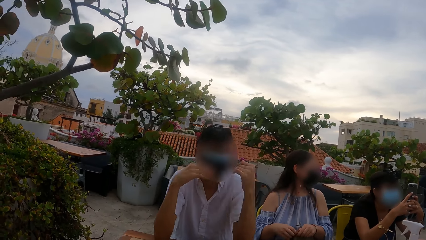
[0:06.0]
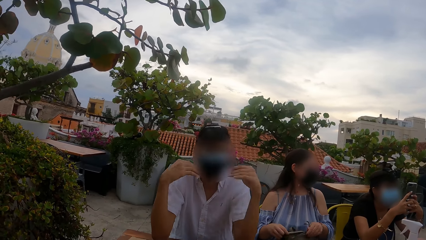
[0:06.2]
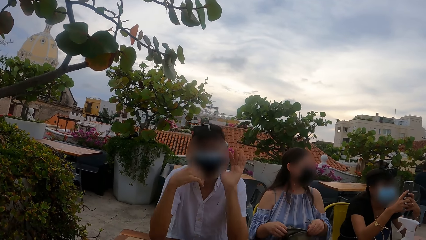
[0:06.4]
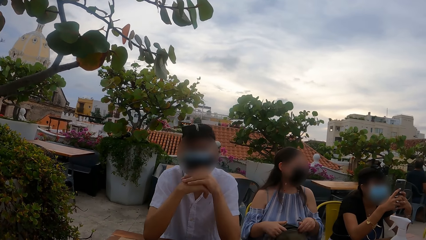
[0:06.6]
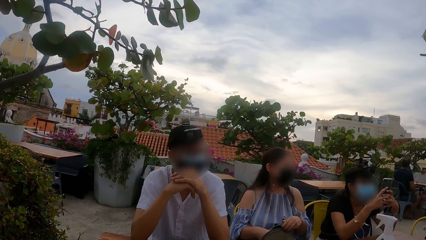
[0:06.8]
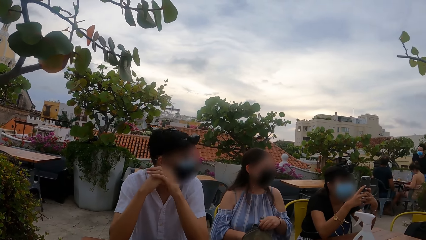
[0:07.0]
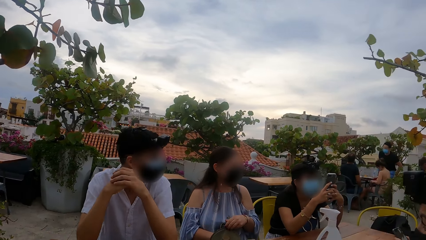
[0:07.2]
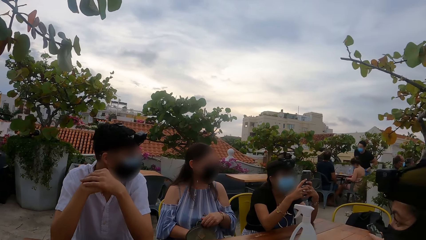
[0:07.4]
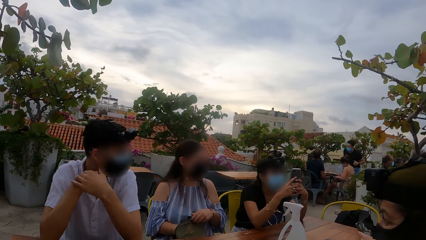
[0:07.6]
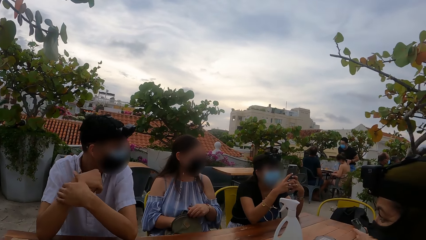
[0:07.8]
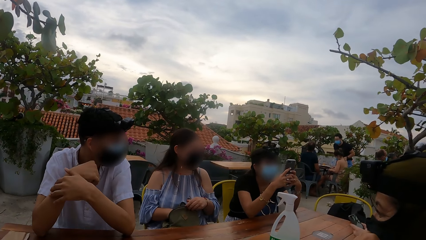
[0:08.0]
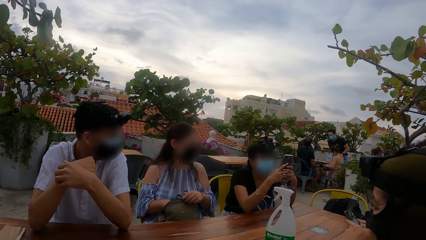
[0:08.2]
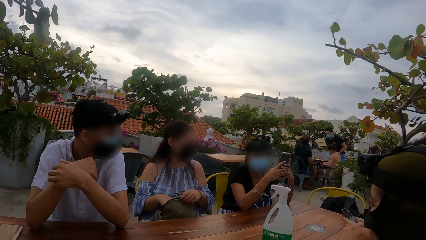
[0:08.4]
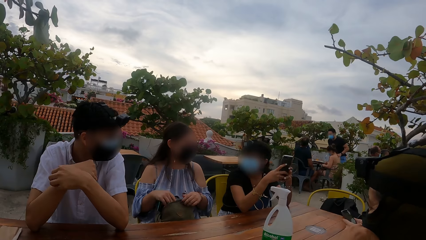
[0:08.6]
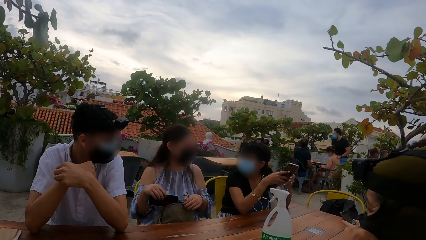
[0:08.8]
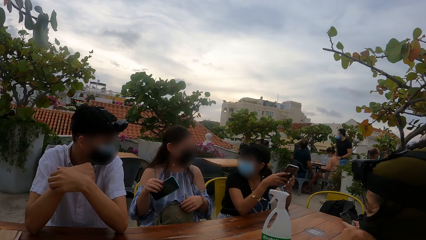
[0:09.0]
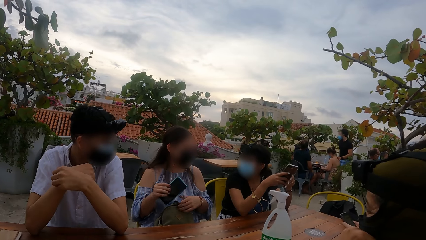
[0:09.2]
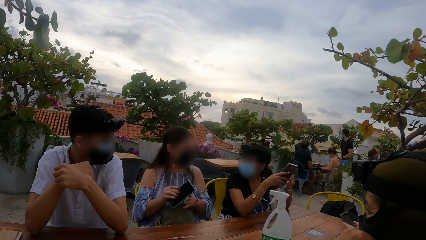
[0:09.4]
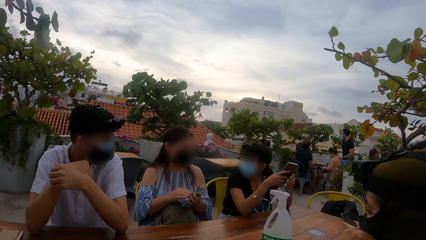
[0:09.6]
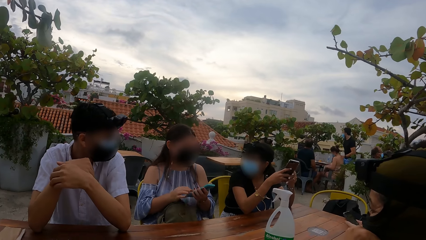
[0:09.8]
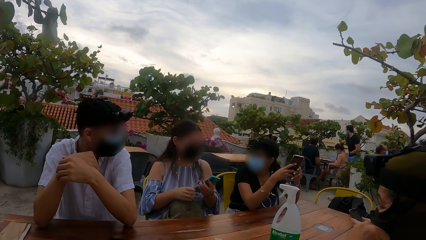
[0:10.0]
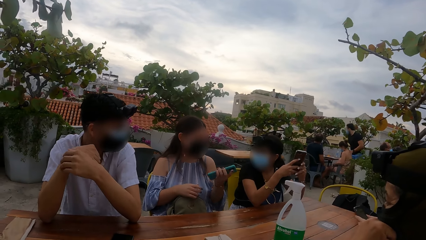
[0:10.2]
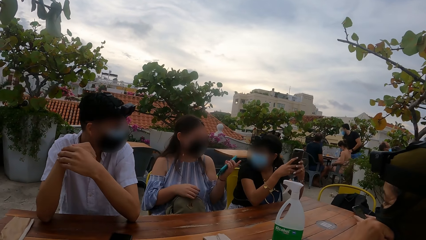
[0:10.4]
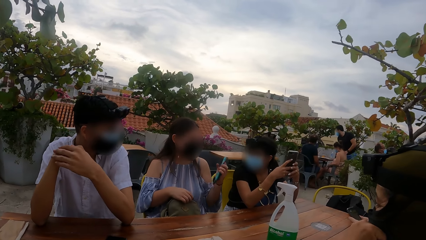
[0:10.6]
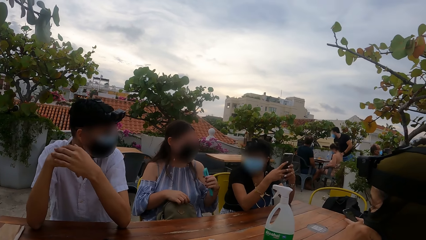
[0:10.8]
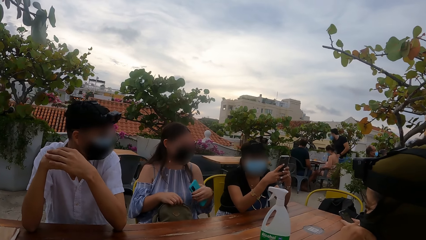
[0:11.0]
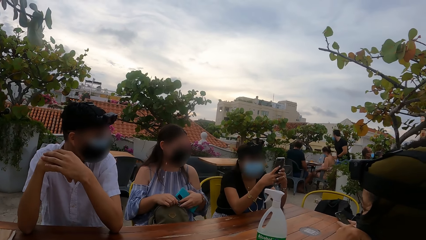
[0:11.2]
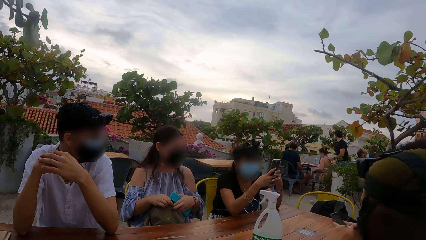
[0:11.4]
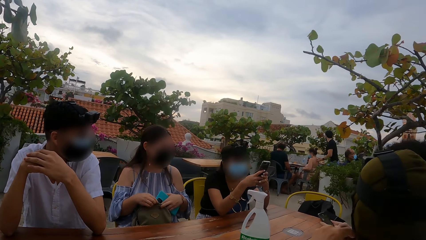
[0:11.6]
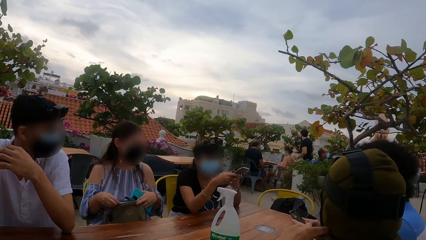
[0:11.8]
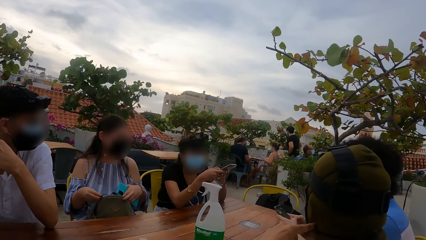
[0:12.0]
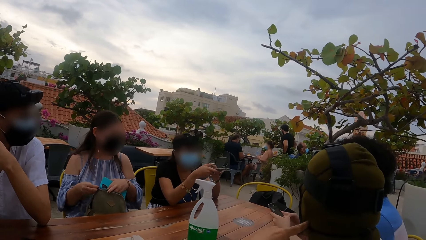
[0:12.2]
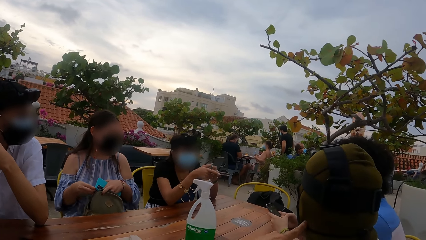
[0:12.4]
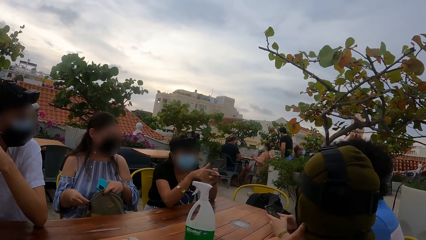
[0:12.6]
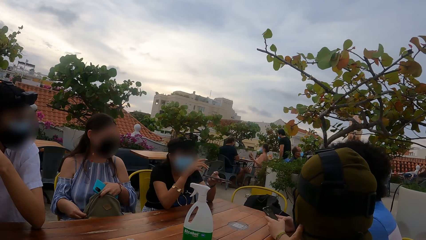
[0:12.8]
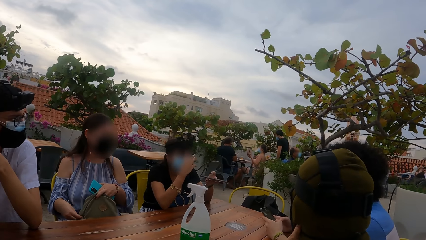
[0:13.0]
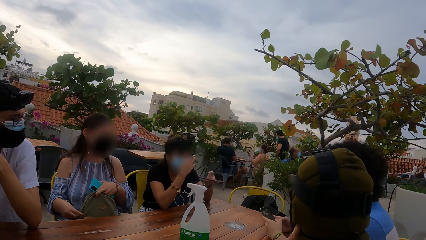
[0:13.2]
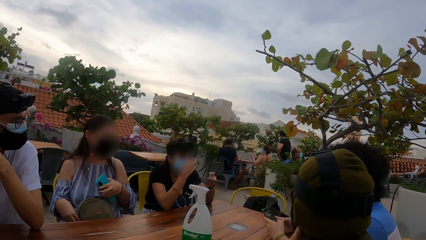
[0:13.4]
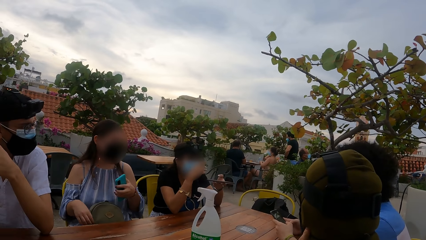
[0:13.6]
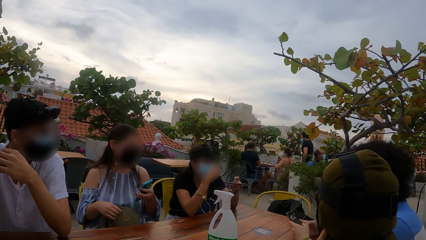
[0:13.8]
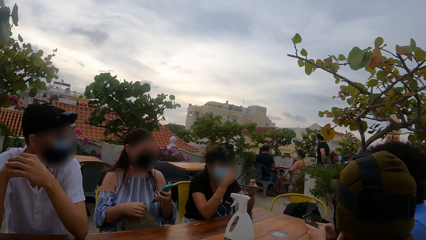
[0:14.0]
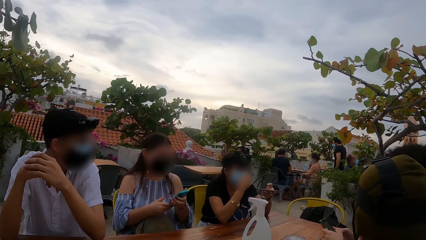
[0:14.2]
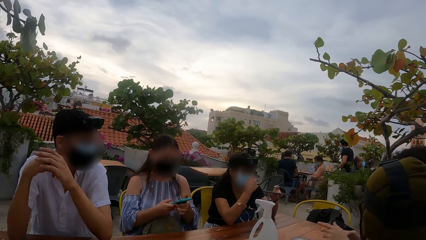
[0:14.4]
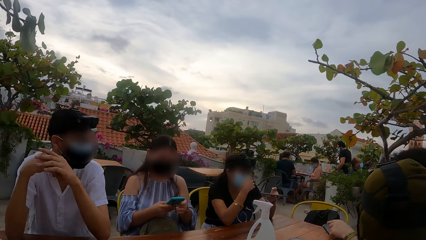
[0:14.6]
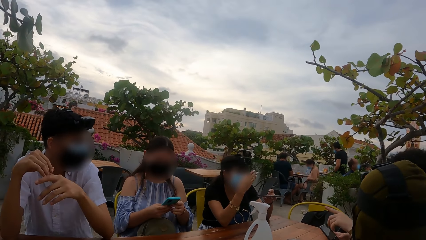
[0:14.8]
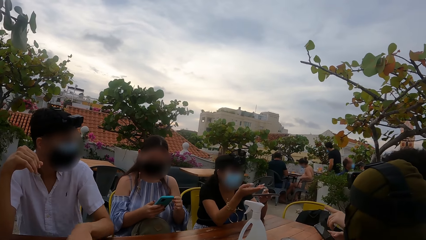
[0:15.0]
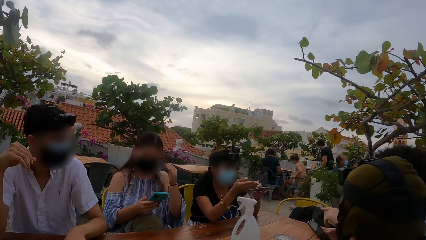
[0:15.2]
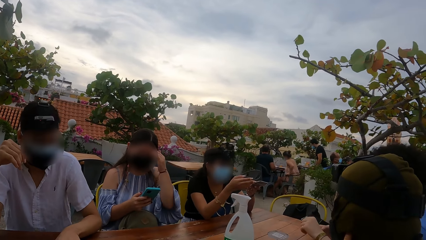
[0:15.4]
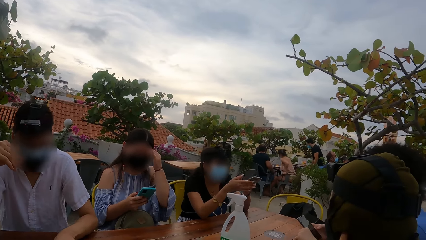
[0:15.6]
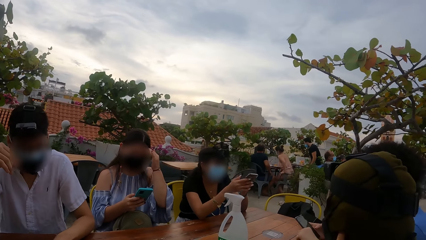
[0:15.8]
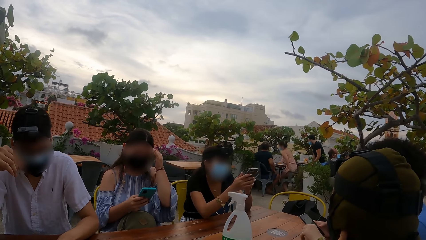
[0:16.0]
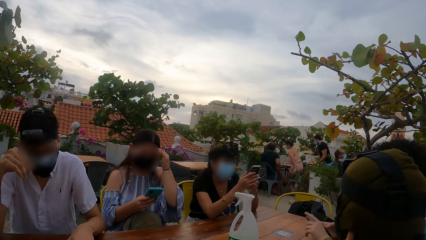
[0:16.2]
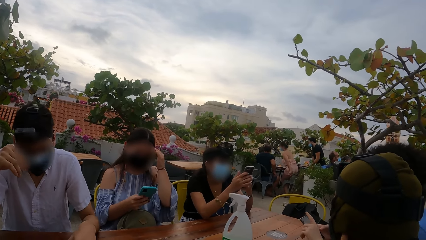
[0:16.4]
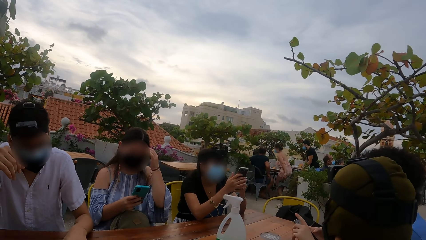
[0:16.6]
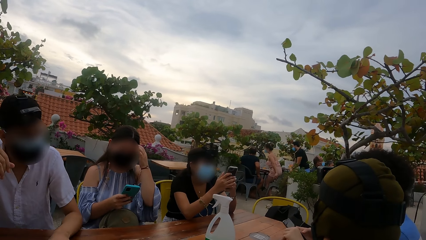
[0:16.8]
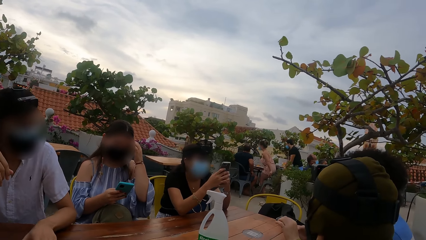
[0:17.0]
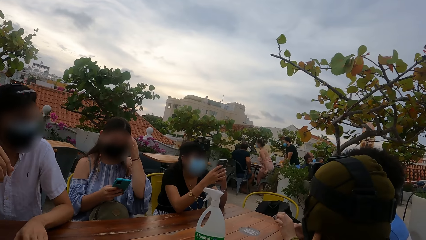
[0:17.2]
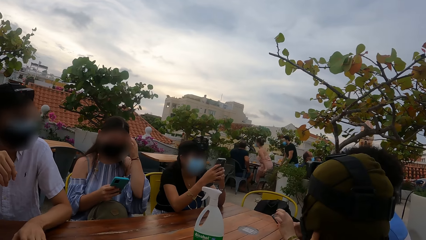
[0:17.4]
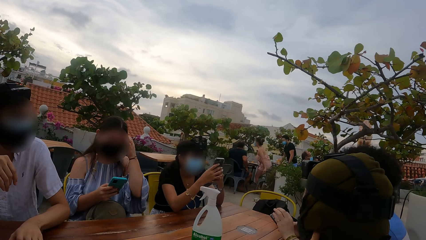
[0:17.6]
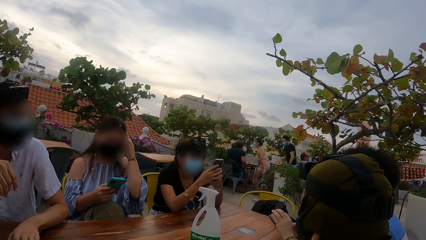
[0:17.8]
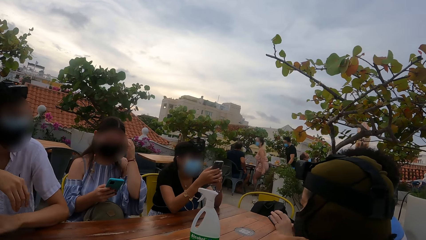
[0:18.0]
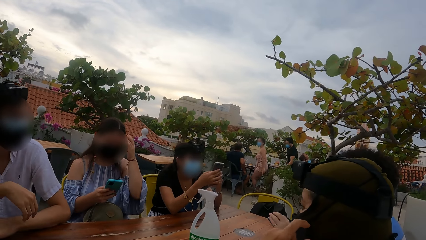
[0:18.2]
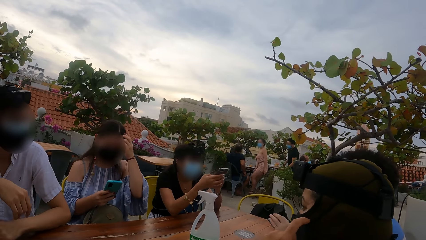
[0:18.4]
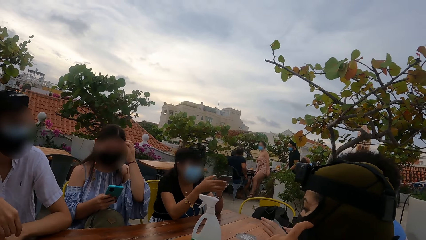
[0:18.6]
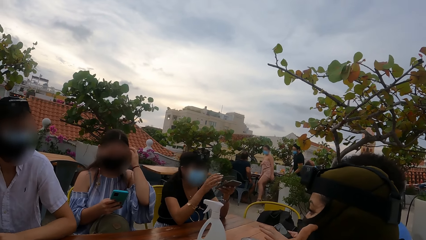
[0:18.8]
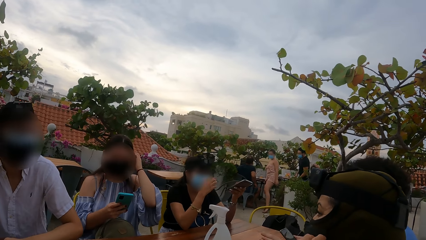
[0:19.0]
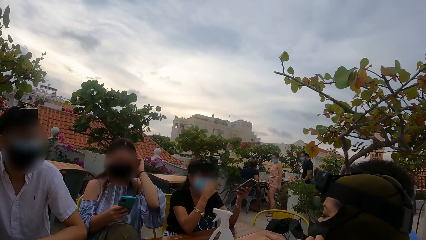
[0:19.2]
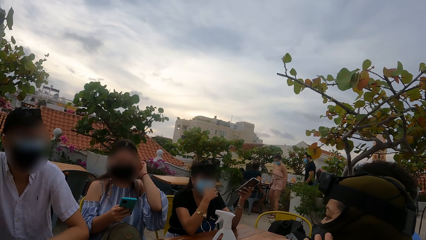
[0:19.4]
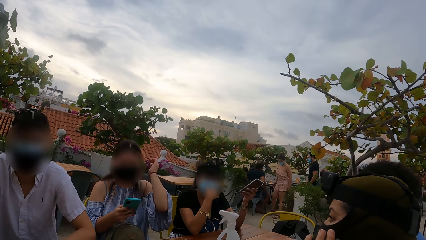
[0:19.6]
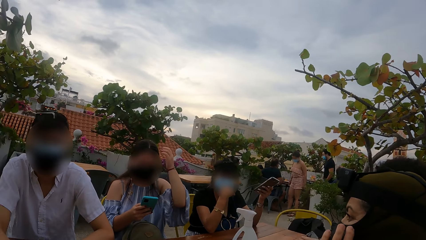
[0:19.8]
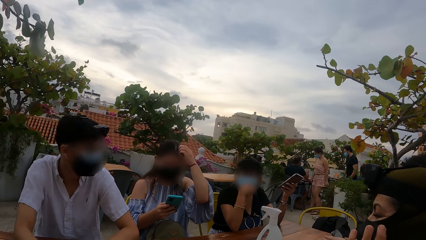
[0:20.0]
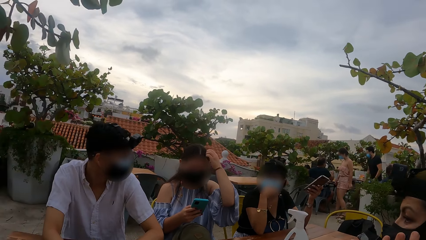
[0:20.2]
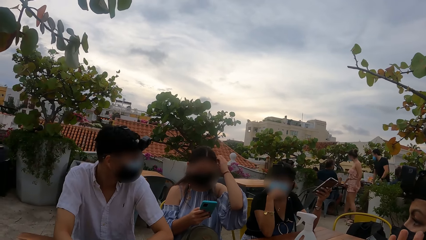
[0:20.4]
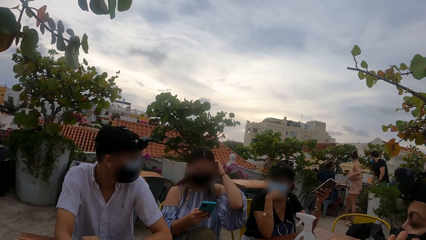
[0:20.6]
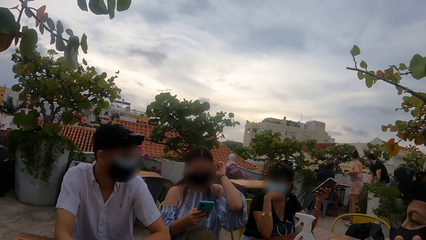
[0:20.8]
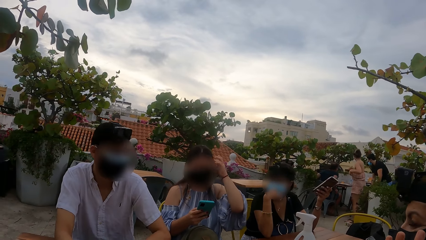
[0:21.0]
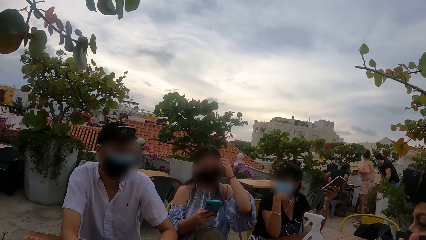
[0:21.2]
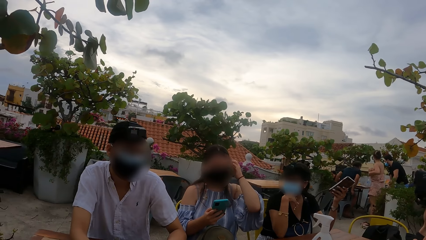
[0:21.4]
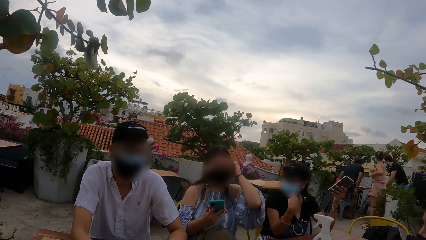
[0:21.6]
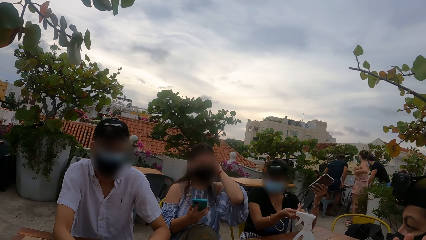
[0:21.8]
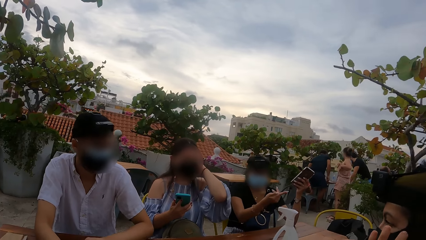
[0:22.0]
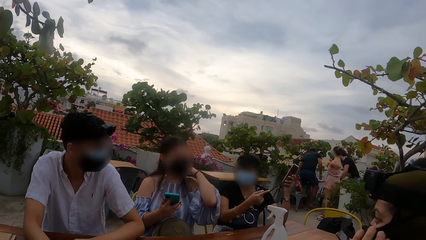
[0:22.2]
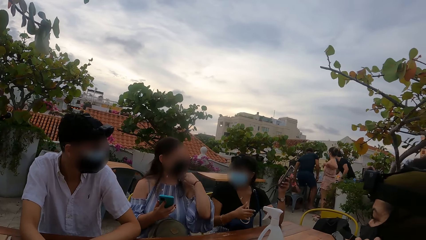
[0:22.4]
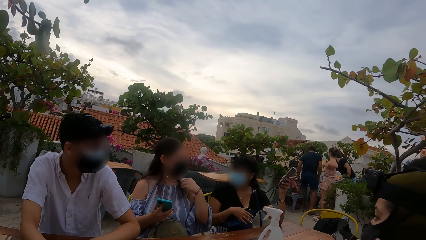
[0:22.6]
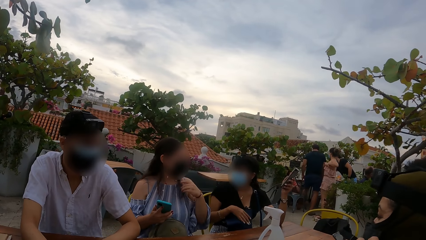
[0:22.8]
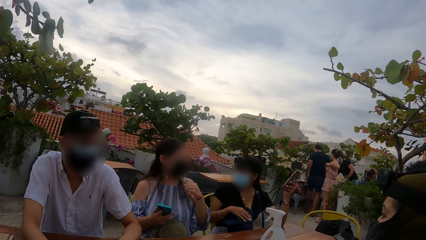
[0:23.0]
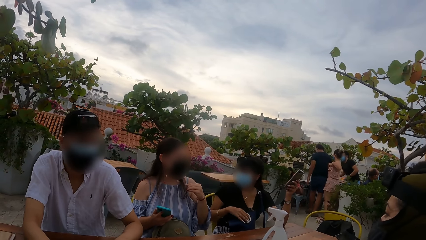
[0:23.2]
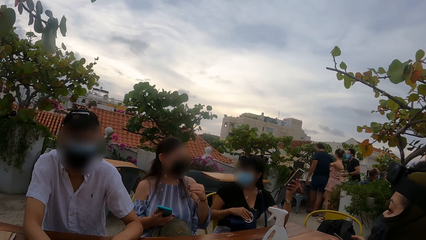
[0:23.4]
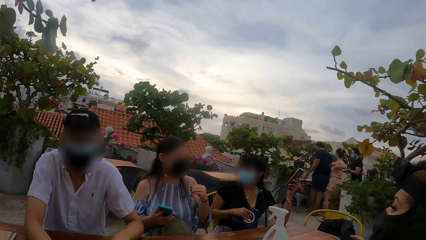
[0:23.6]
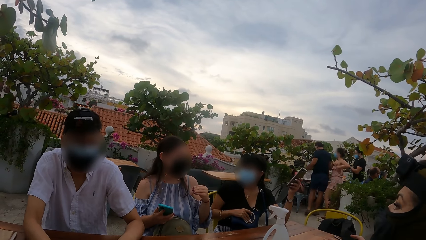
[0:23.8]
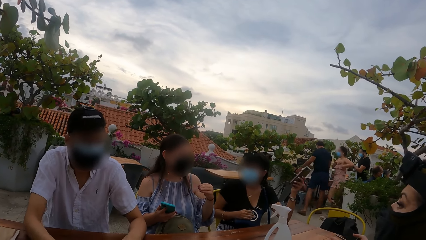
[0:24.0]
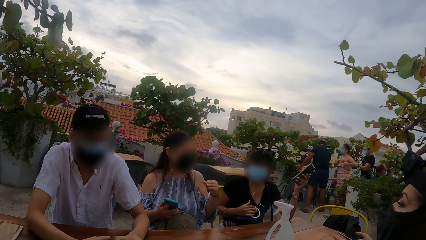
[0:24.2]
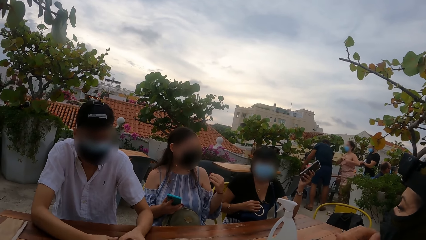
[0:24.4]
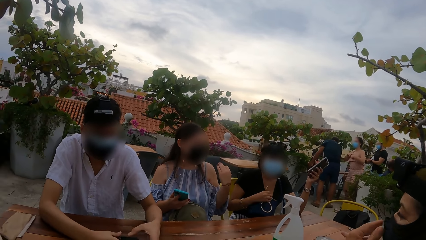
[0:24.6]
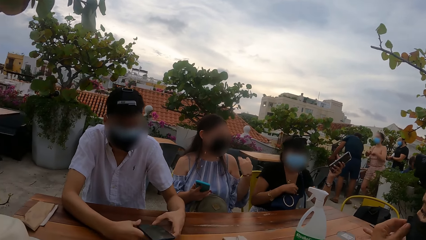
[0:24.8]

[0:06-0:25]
A woman picks up a phone from the purse with her right hand. The camera wearer looks around. A man holds a phone with both hands. The woman passes the phone from her right hand to her left hand, zips the purse closed with her right hand, and holds the purse with her left hand. The woman interacts with the man. Another woman holds the phone with her left hand. The first woman holds the phone with both hands. The second woman adjusts her face mask with her right hand. The man holds the phone with his right hand. The man interacts with the second woman. The first woman operates the phone with both hands and adjusts her hair with her left hand. The second woman holds the phone with both hands. A woman speaks. The first woman operates the phone with her right hand. Another man interacts with the first man. The first man operates the phone with his left hand. A third woman adjusts her face mask with her left hand. The second woman holds the phone with her left hand. The camera wearer looks around. The second man interacts with the second woman. The first woman interacts with the second woman and holds the phone with her right hand. A woman speaks.
